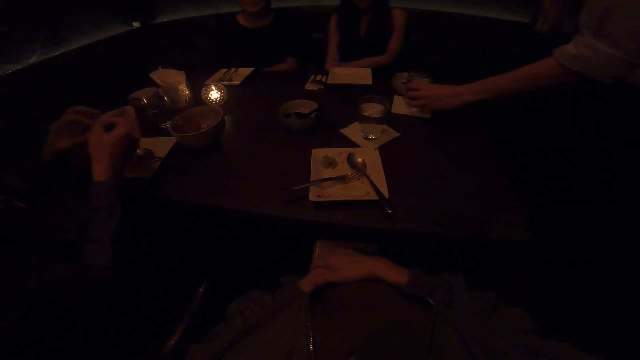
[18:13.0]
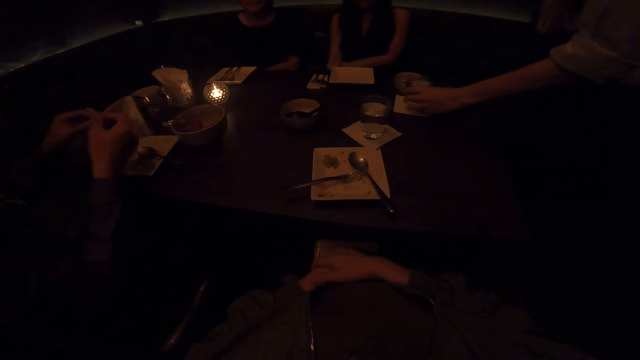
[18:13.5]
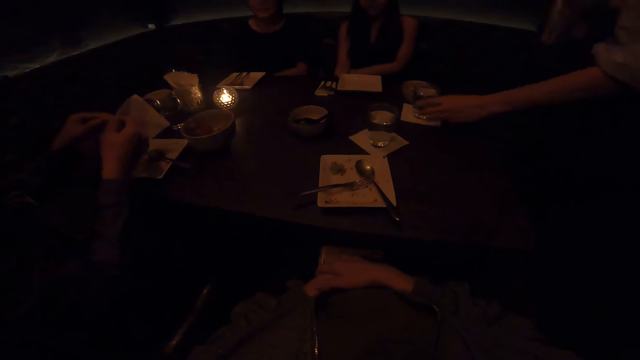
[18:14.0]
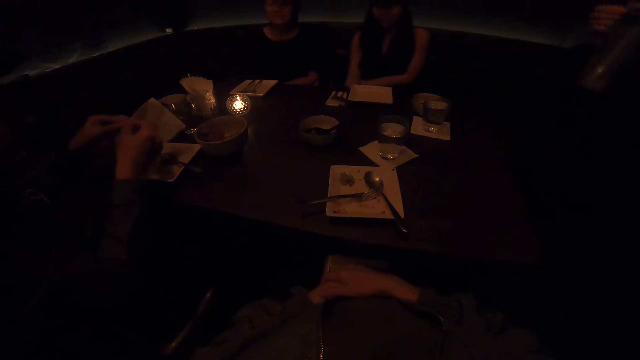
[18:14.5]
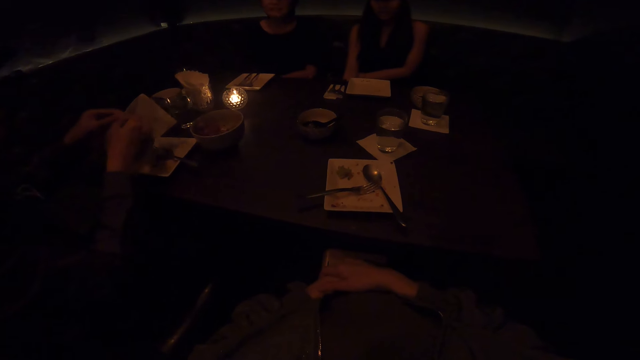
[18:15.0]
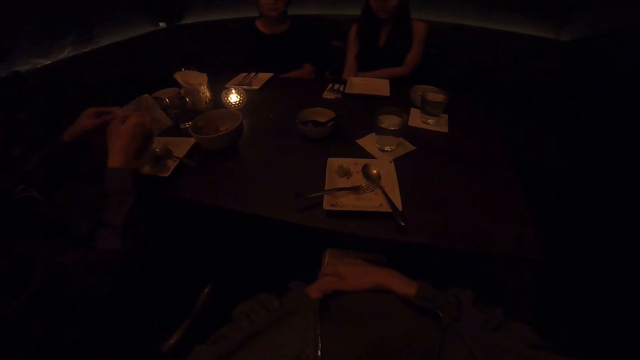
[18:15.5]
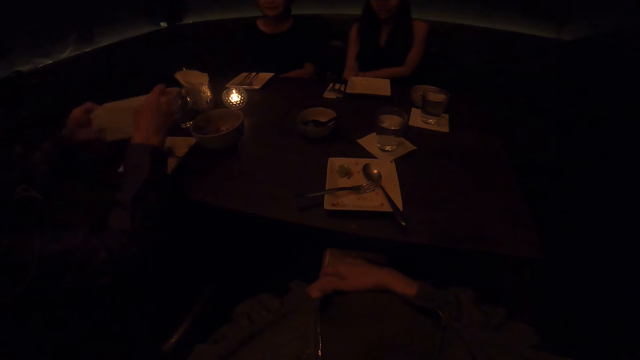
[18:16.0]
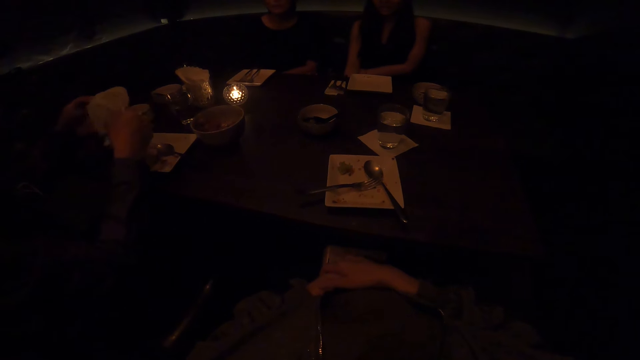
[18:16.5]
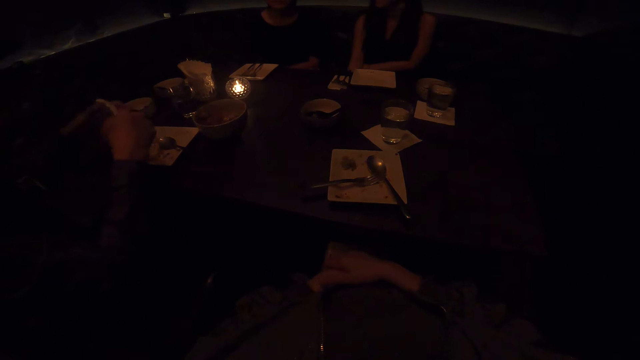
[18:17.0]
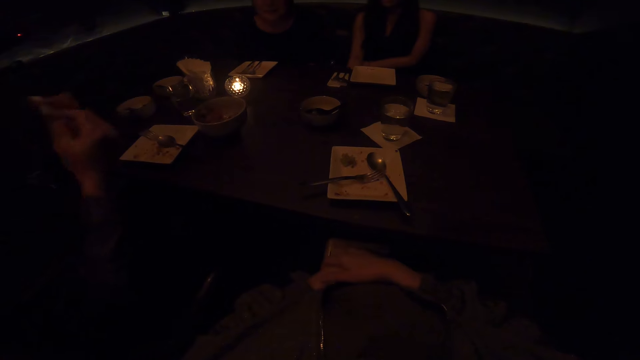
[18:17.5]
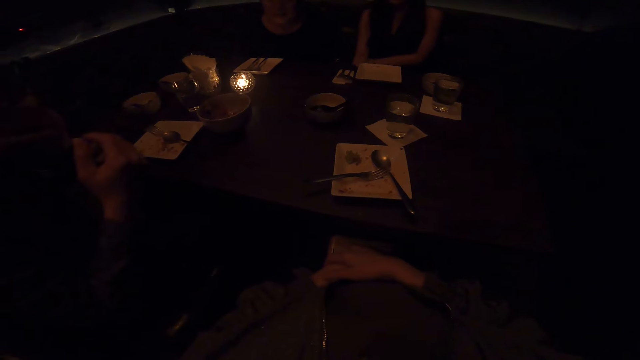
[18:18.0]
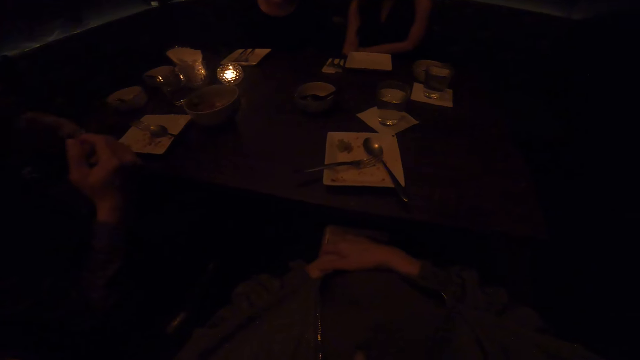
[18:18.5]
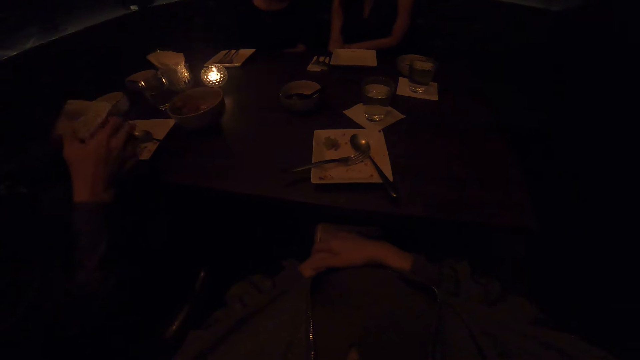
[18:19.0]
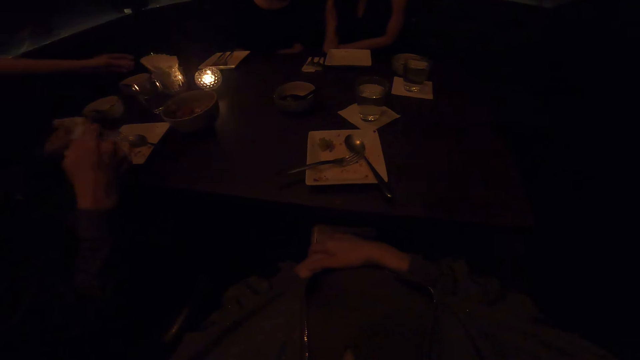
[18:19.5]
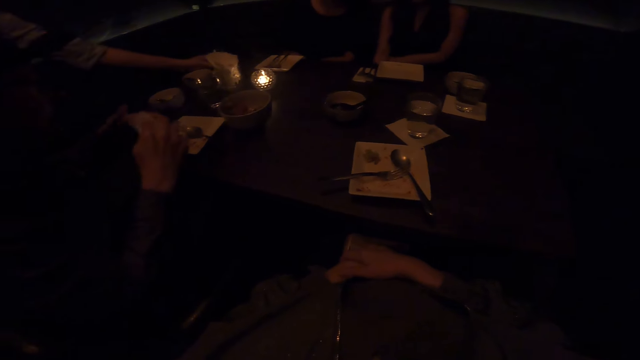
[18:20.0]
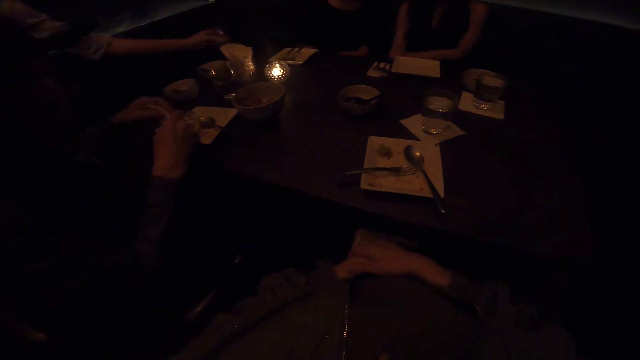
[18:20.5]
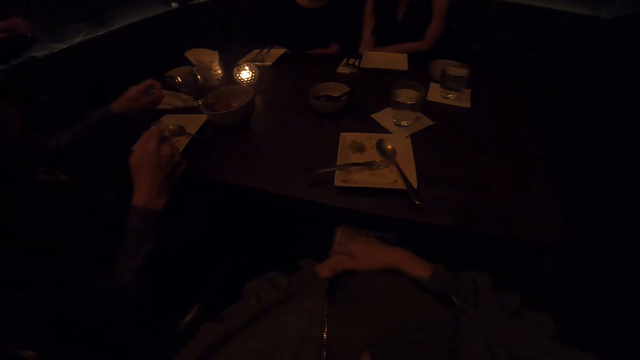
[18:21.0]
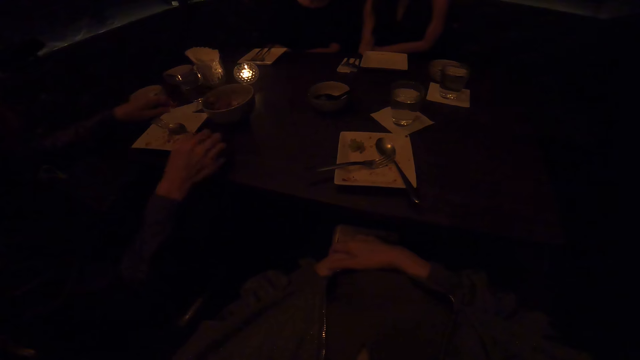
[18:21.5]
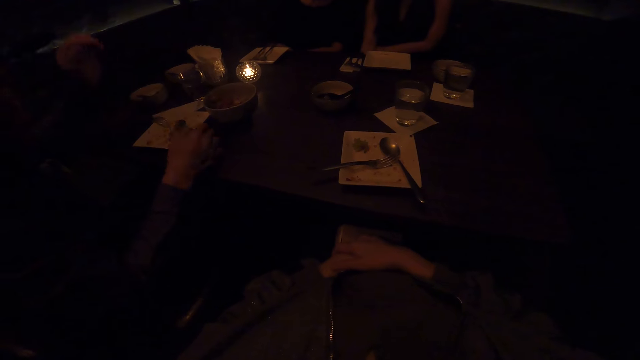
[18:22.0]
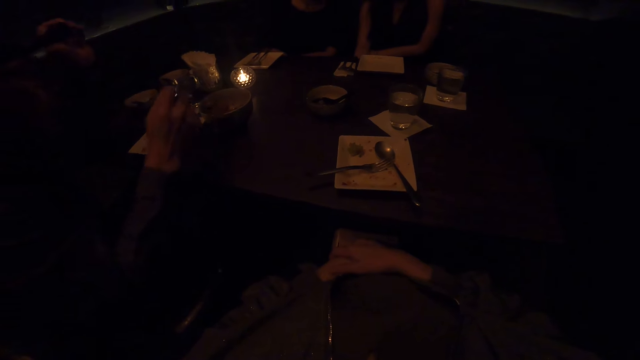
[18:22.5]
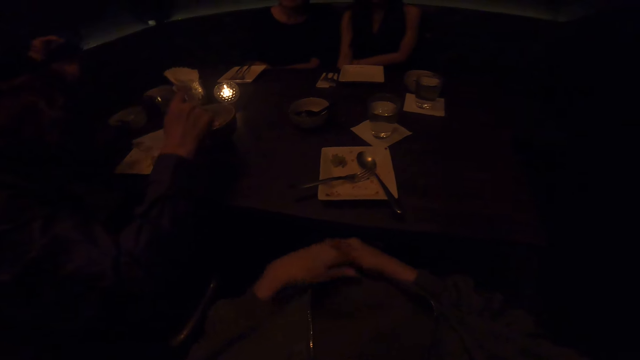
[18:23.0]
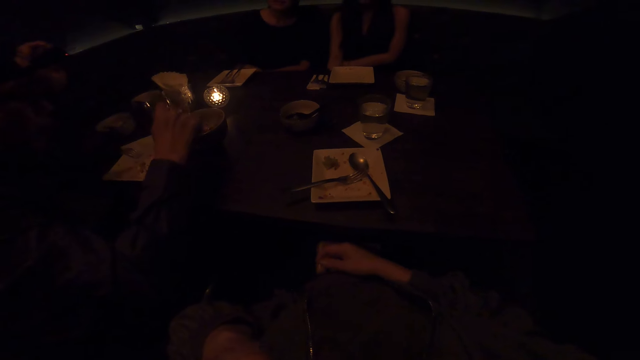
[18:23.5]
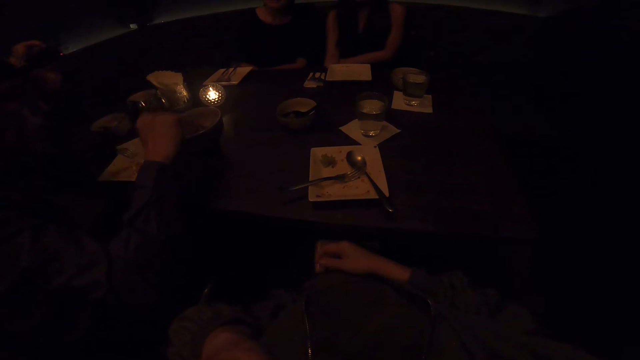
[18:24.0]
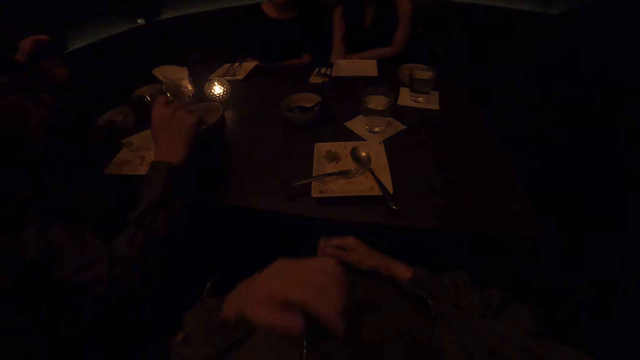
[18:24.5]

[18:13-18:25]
A waitress drops the glass. A man puts the glass of water on the table. Another man holds the serviette with his hands. Another man unfolds a serviette and wipes his mouth with the serviette. Another man picks up a glass on the table. The third man folds the serviette and places the serviette on the table. The third man picks up a spoon on the plate. The camera wearer moves a hand.

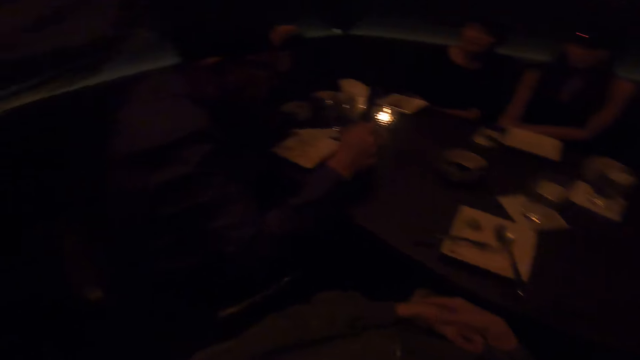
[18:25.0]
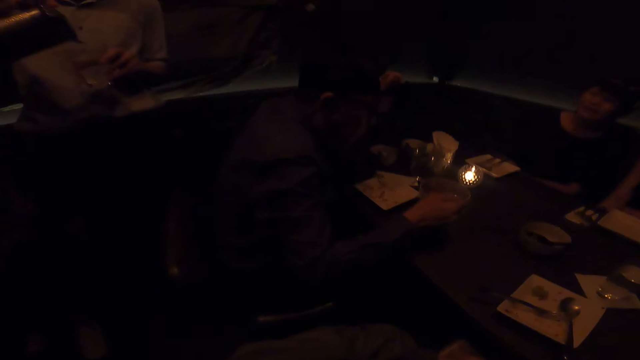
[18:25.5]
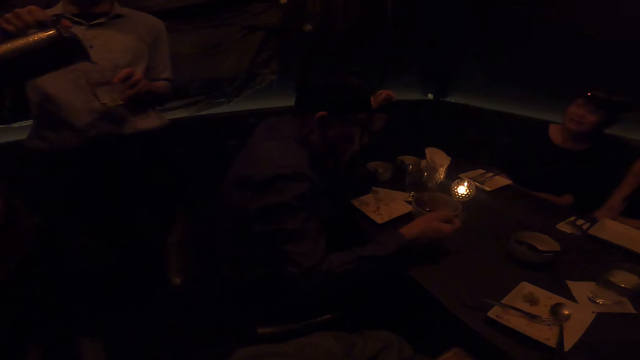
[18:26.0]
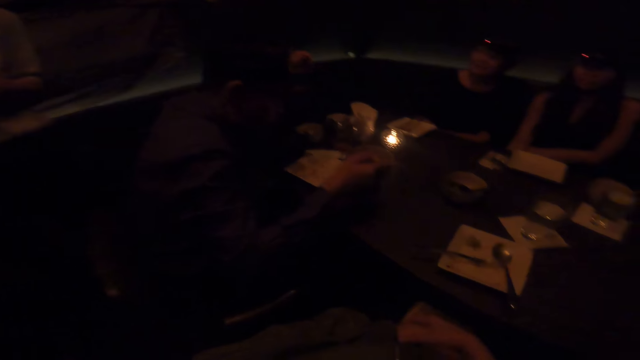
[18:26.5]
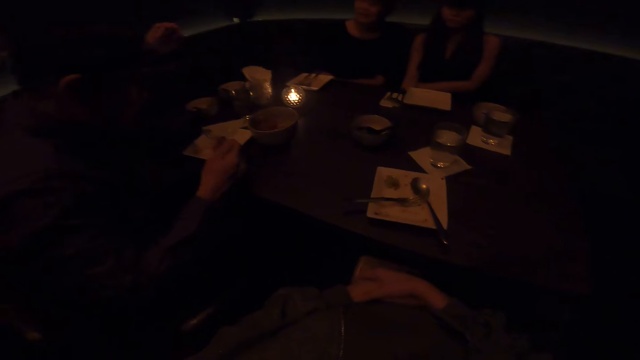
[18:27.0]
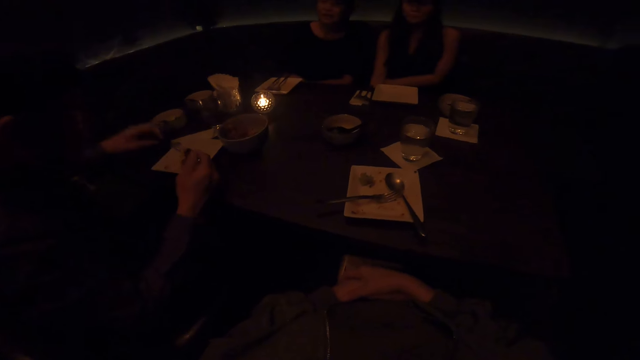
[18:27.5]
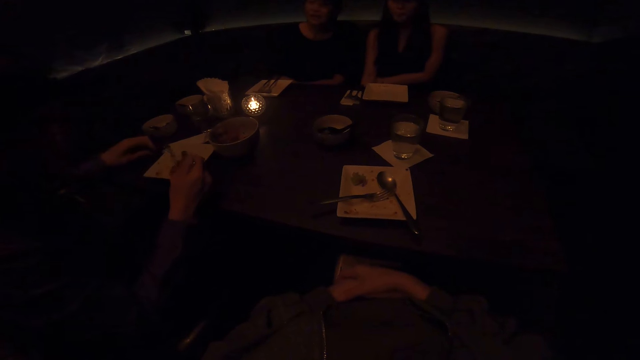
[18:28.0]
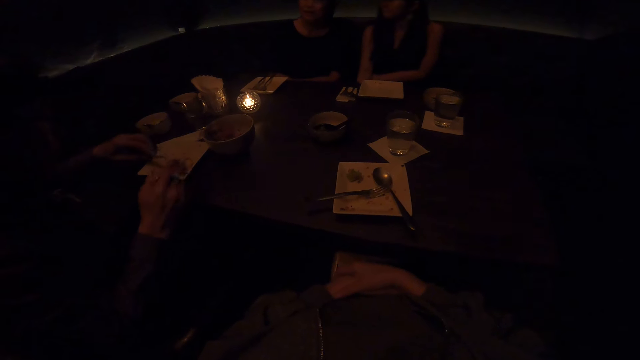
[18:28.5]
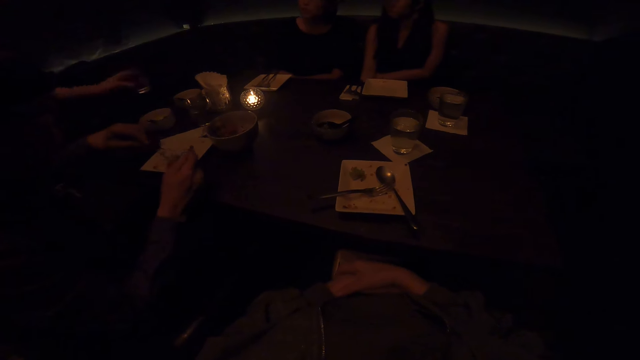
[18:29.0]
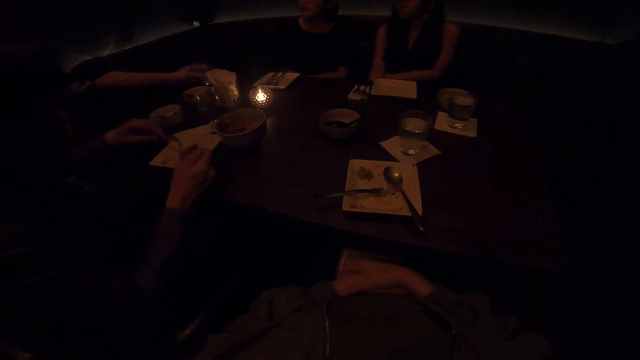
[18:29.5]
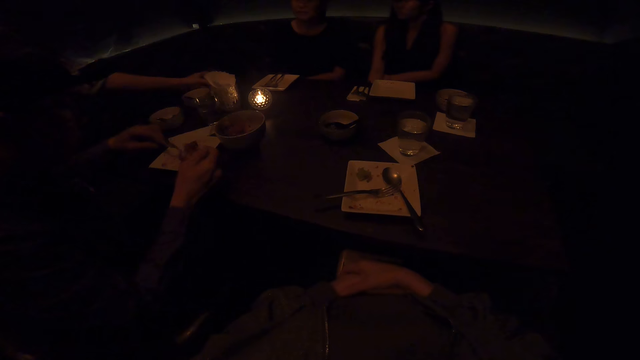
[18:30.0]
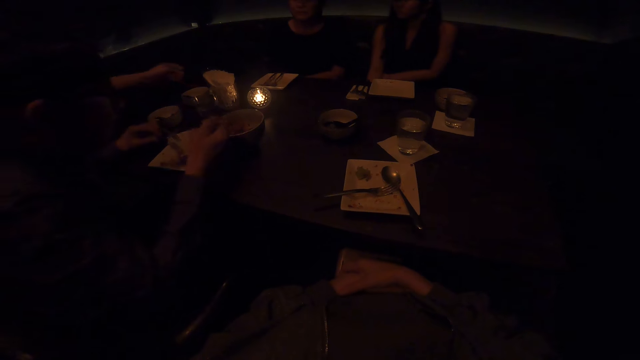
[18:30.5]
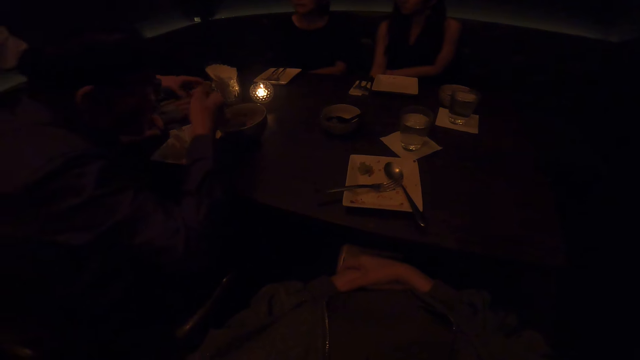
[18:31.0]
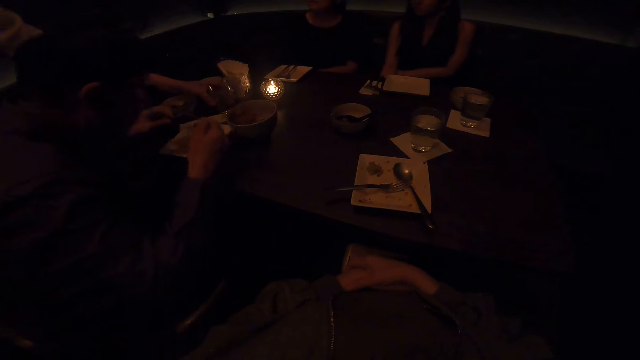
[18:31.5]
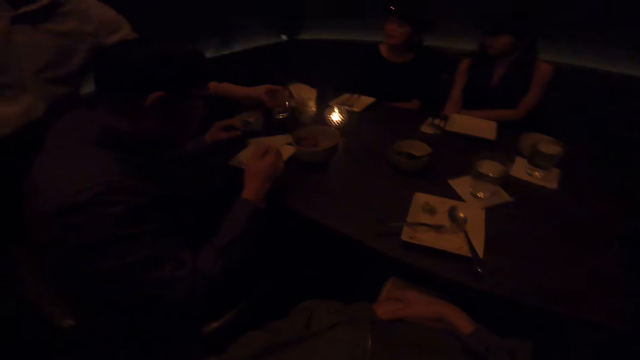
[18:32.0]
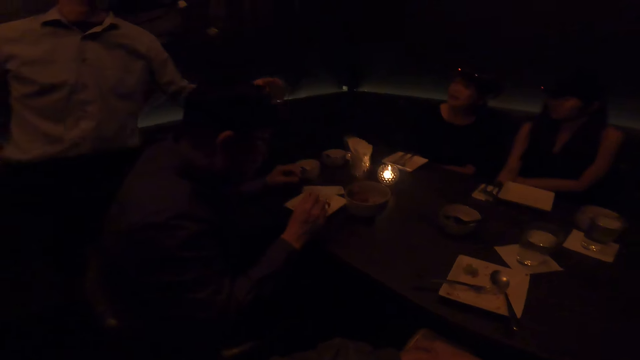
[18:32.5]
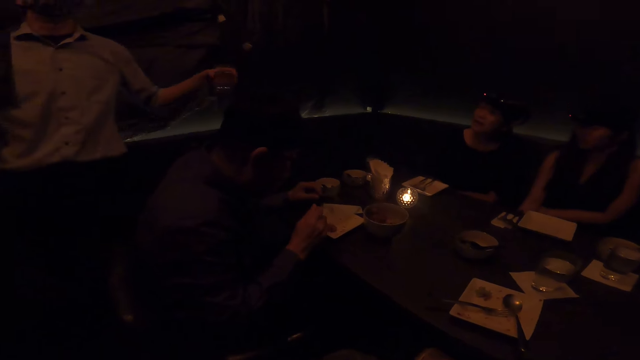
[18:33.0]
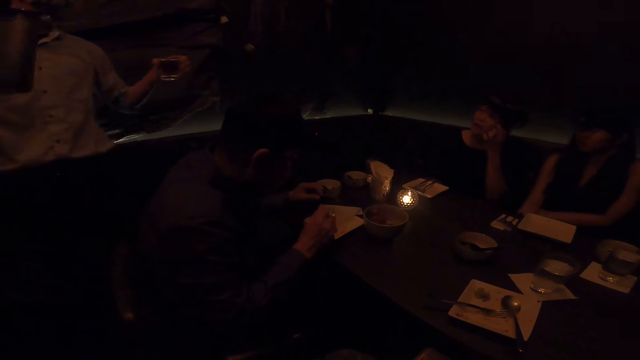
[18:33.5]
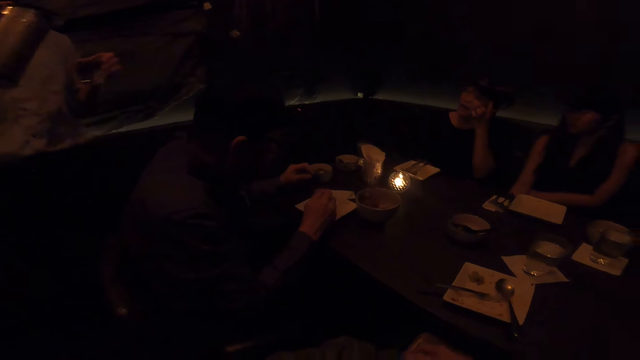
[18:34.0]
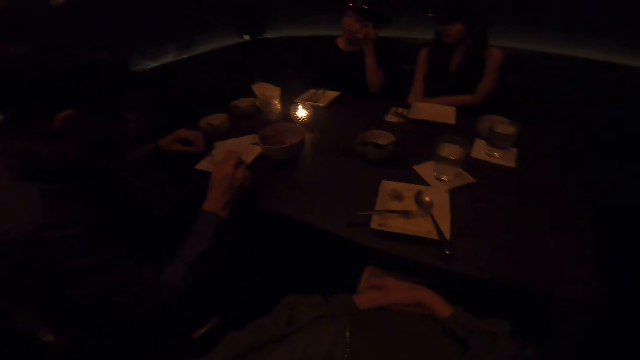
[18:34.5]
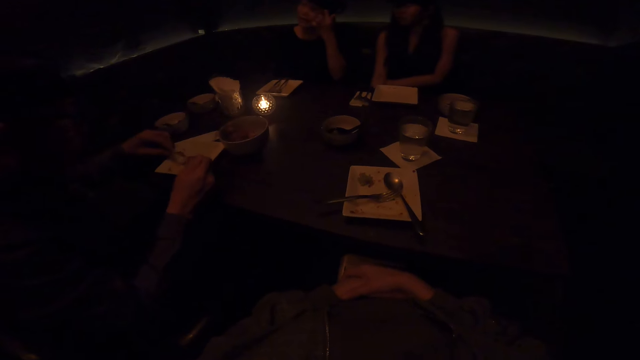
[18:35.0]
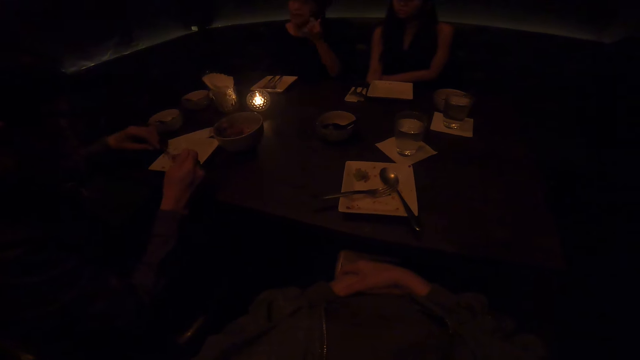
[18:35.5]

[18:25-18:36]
The camera wearer looks around the table. A man pours water in a glass. Another man fetches food from a bowl and puts the food in a plate. The first man places the glass on the table. The other man fetches food from the plate and eats the food from the plate. The first man picks up the glass from the table.
